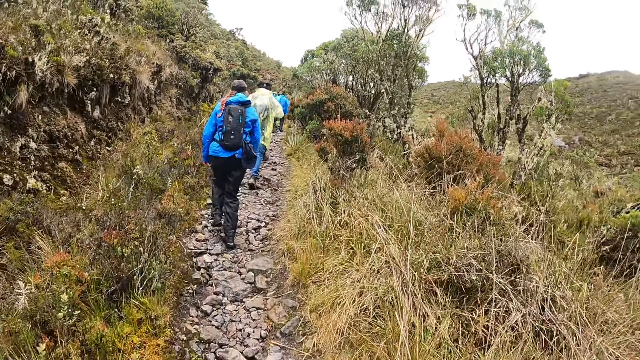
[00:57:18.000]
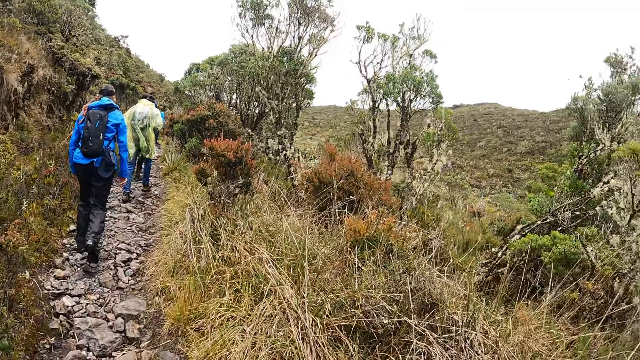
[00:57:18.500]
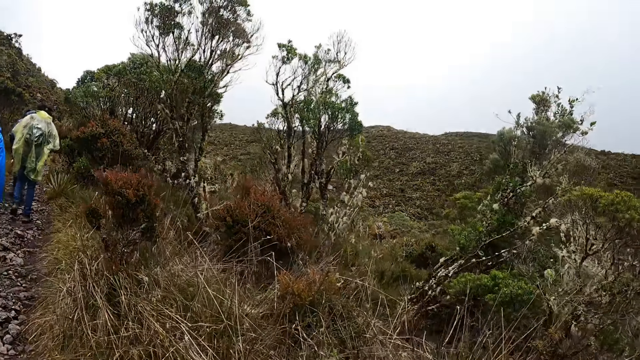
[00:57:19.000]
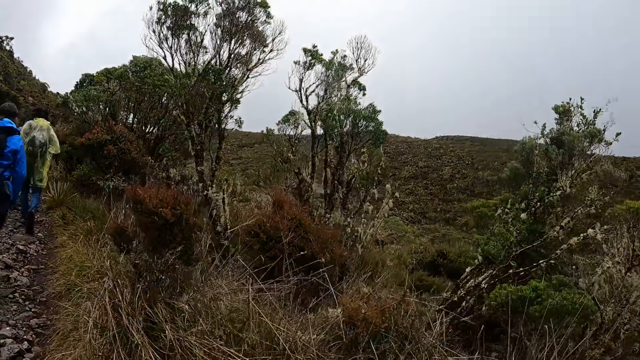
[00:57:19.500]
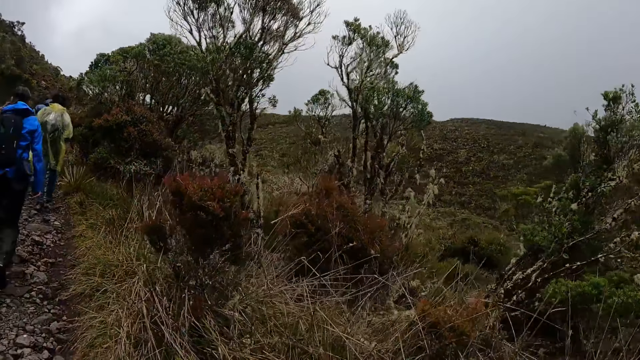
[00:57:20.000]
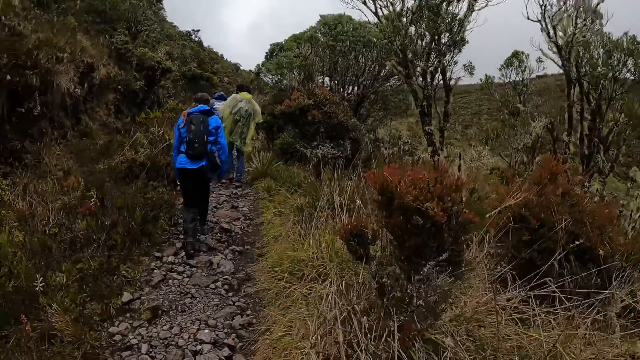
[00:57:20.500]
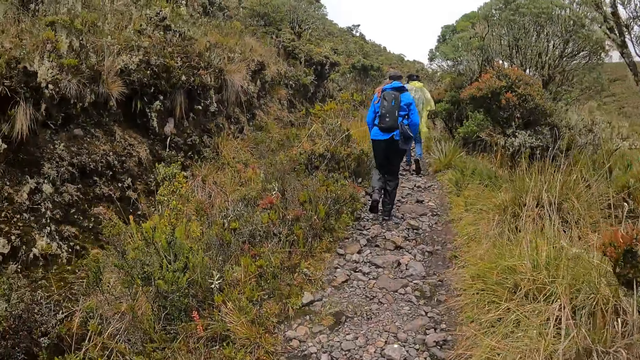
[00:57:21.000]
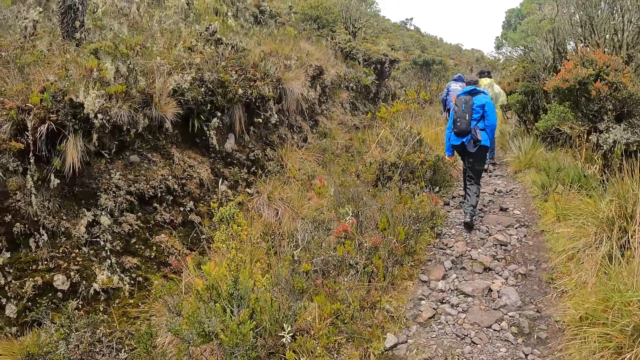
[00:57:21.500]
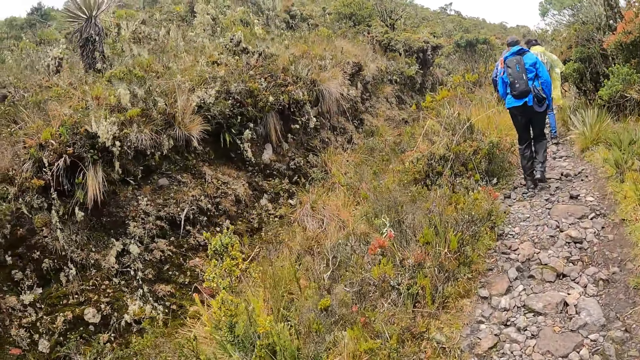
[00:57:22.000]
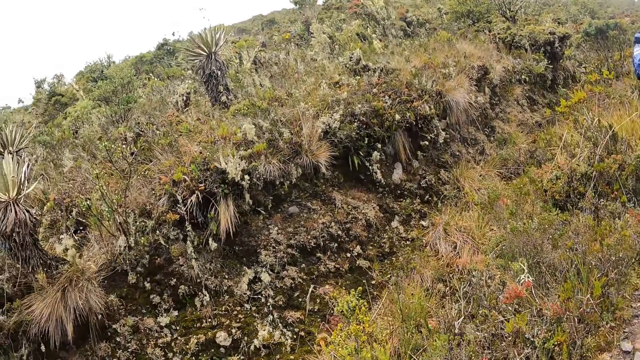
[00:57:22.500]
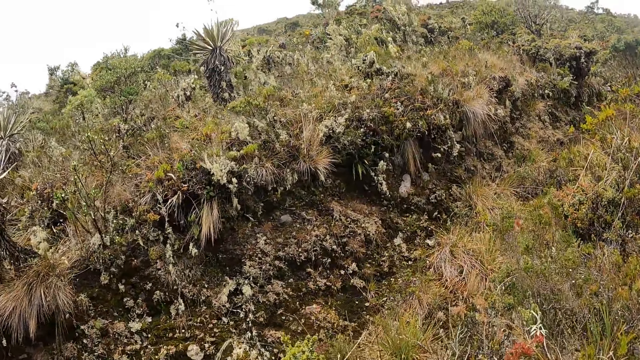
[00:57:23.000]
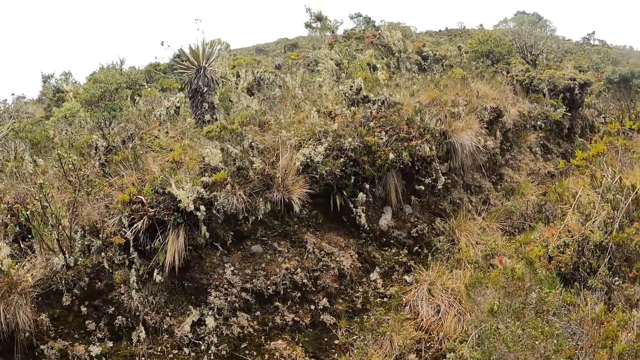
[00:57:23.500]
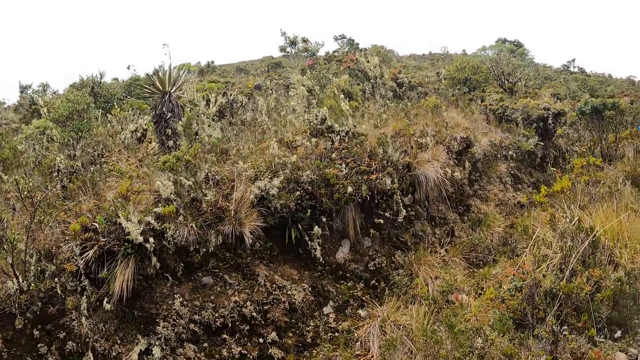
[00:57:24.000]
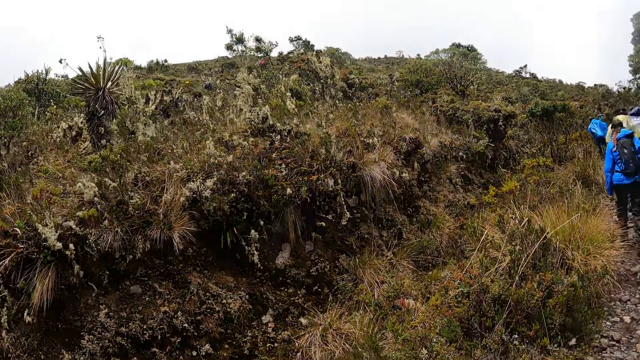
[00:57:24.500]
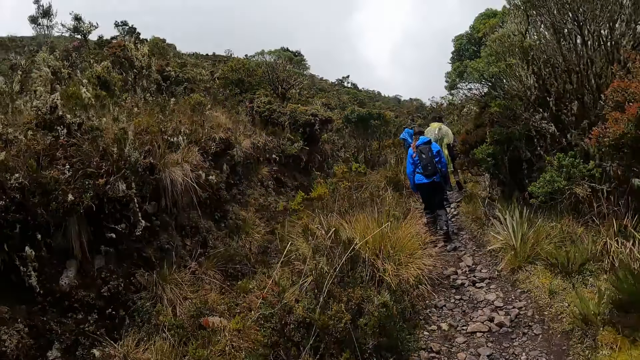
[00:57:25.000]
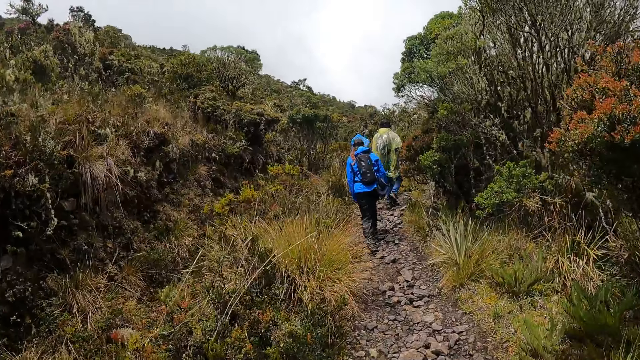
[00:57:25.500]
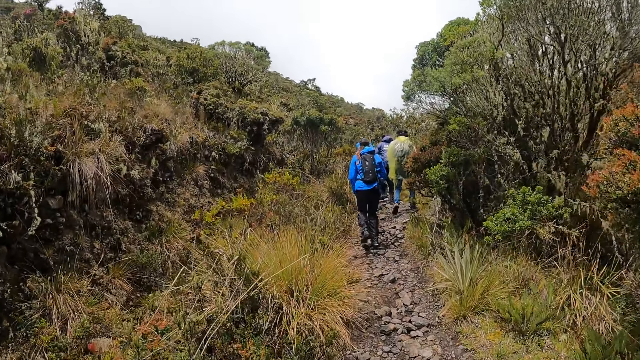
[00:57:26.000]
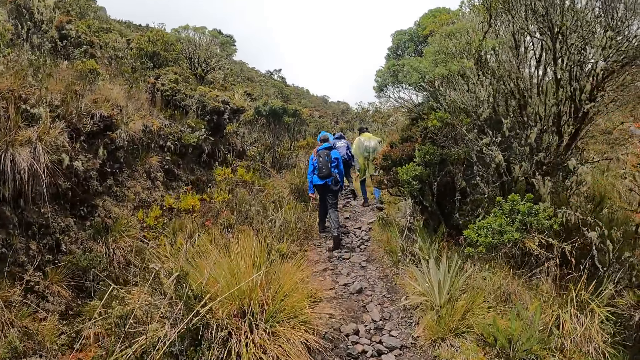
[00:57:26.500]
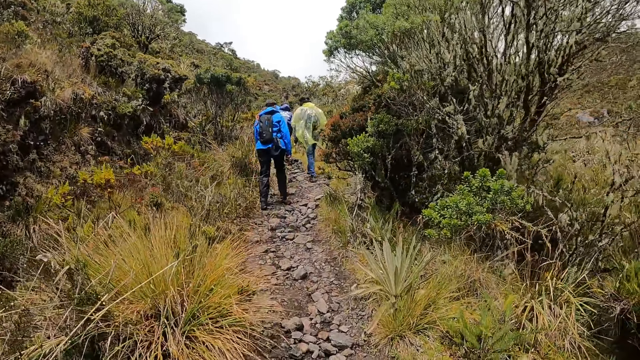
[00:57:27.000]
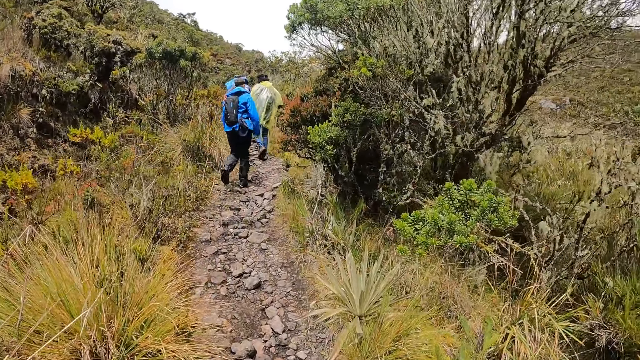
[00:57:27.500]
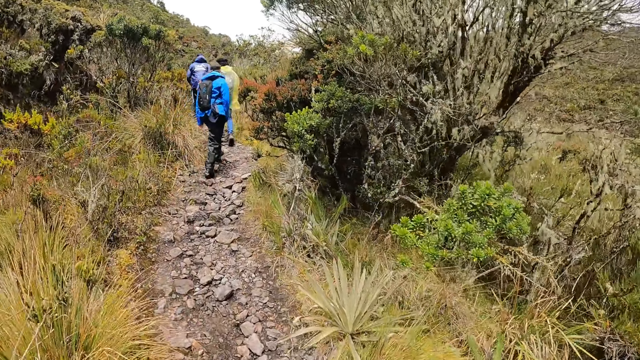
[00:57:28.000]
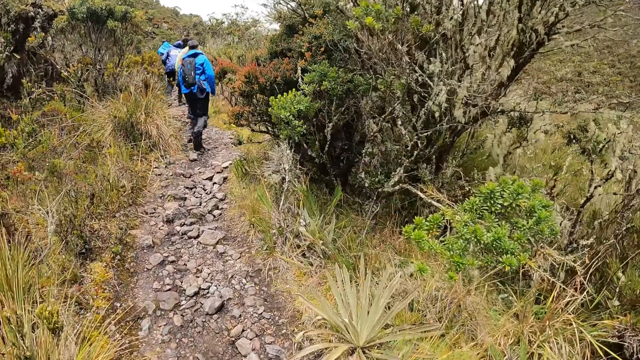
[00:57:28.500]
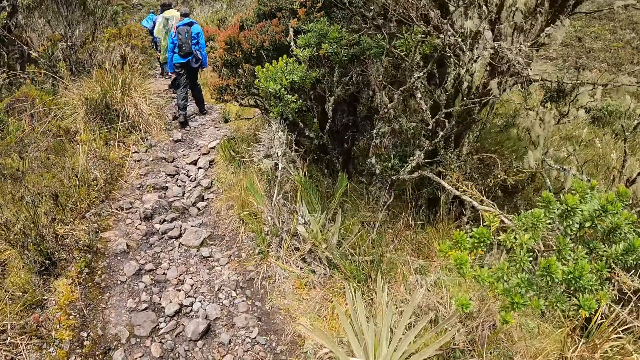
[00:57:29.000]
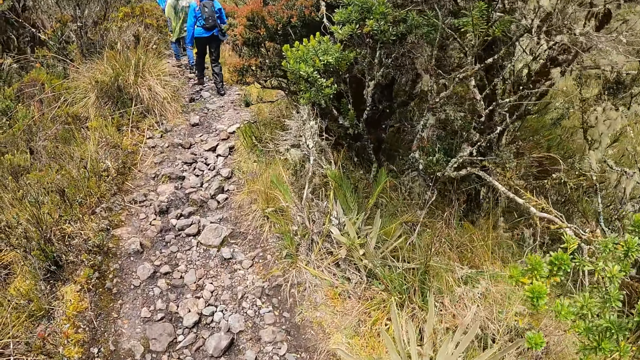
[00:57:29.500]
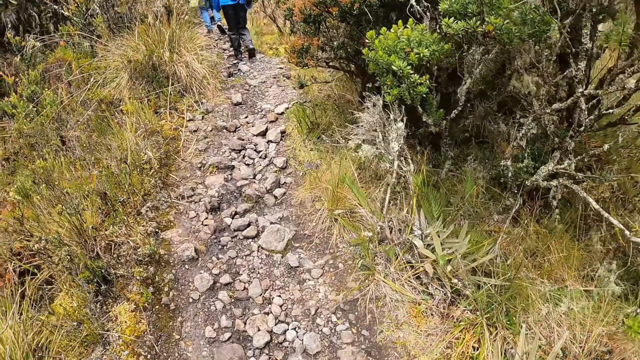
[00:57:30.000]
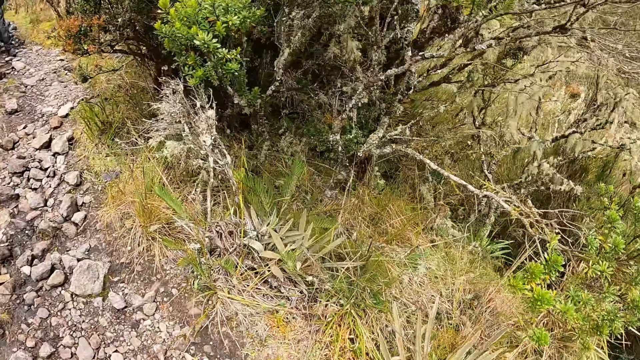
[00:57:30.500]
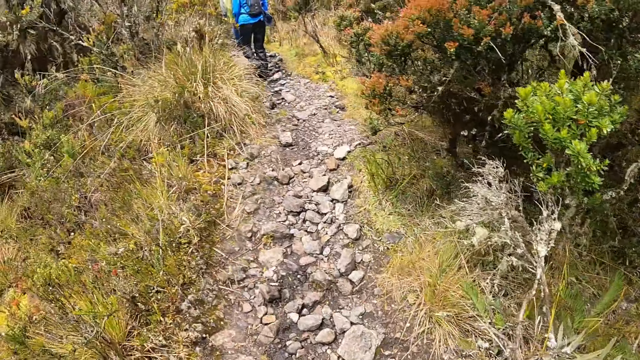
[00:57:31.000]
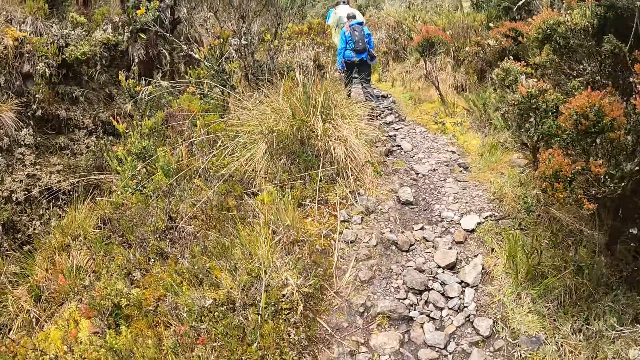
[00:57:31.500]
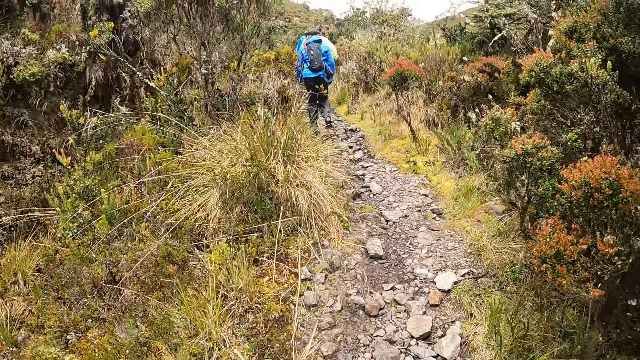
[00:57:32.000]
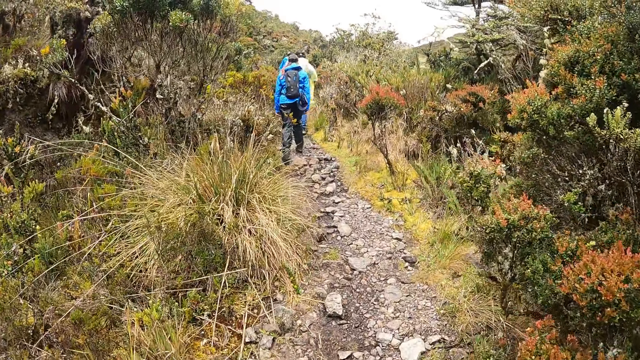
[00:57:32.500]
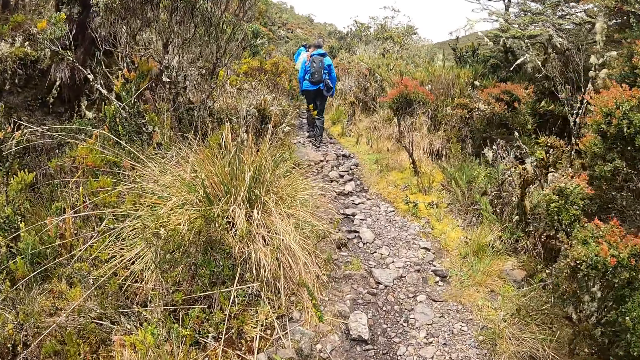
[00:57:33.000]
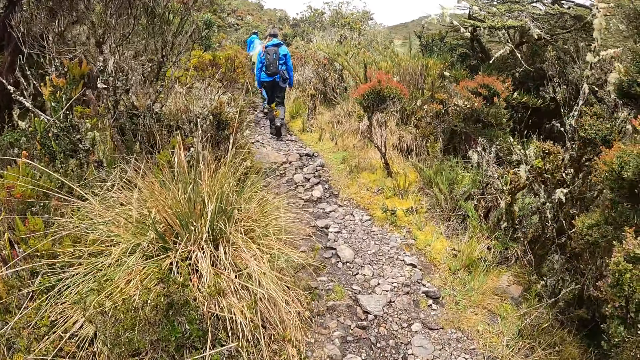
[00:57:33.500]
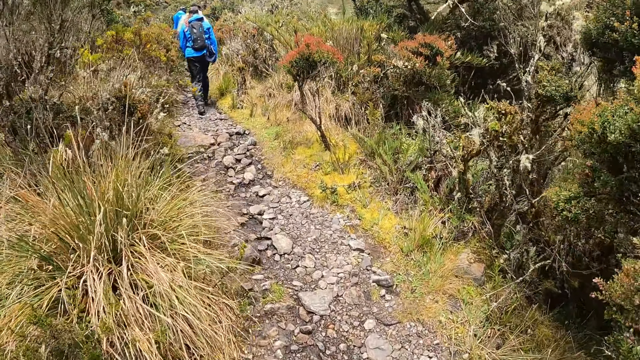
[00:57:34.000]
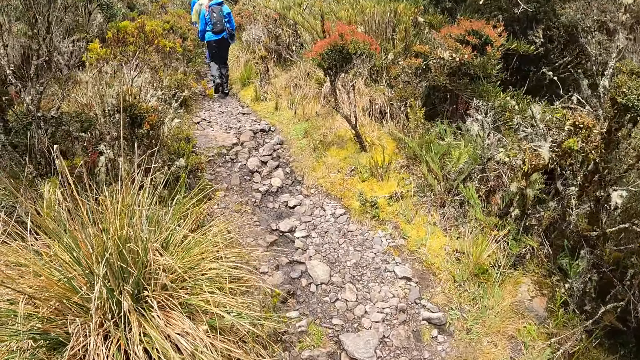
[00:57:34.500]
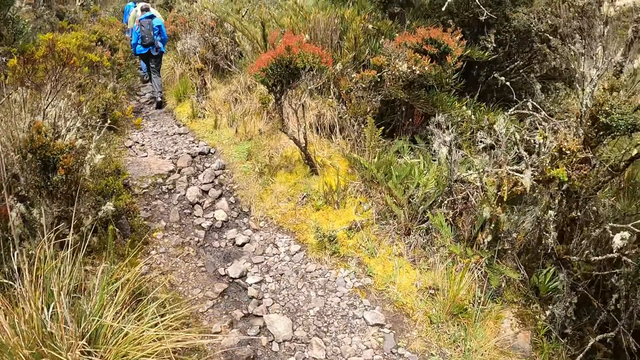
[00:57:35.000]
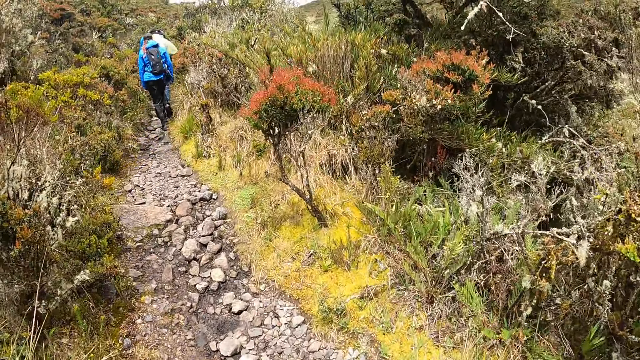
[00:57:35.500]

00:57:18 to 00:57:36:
The camera wearer looks around. They walk up the mountain.

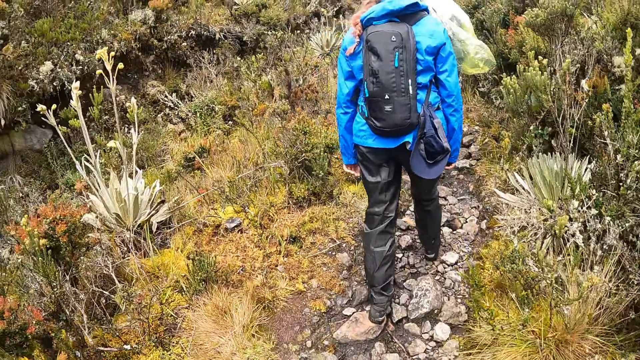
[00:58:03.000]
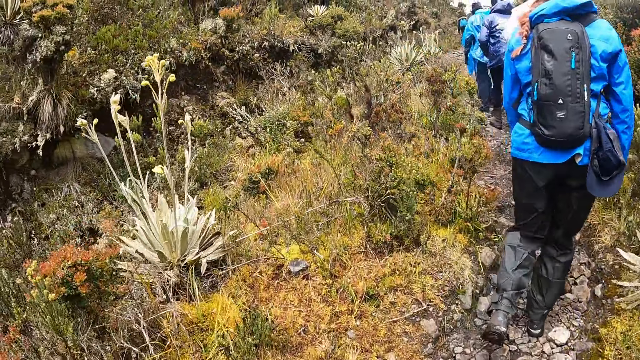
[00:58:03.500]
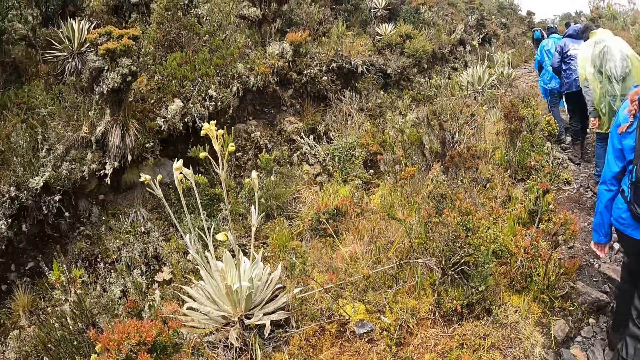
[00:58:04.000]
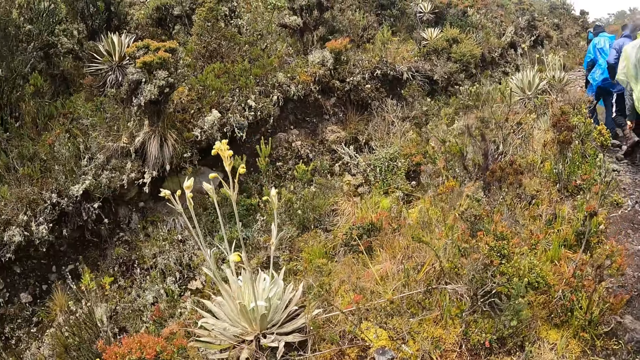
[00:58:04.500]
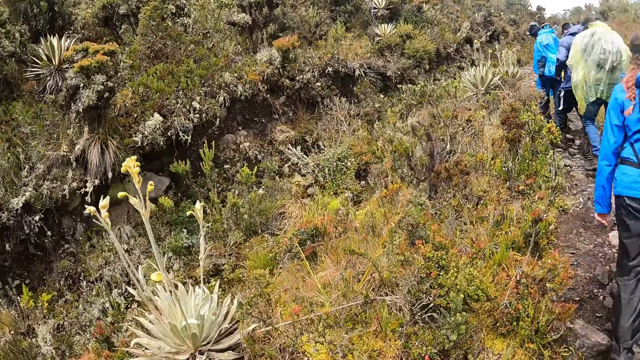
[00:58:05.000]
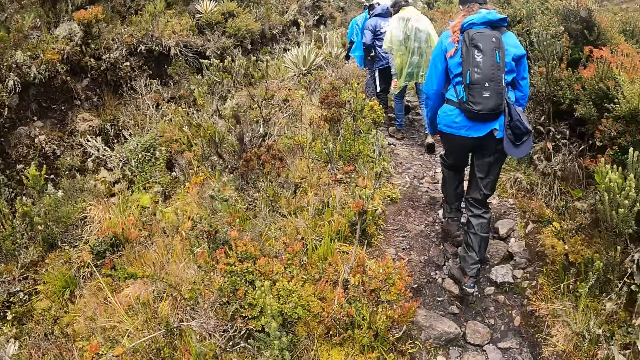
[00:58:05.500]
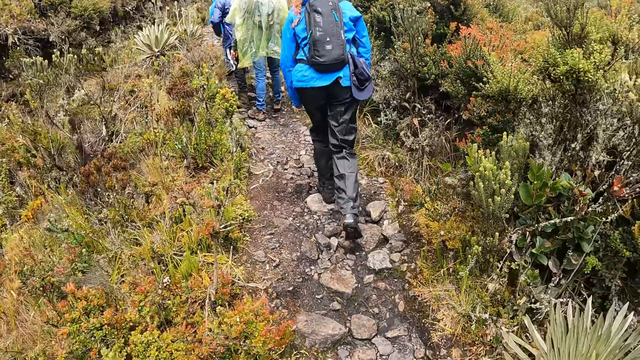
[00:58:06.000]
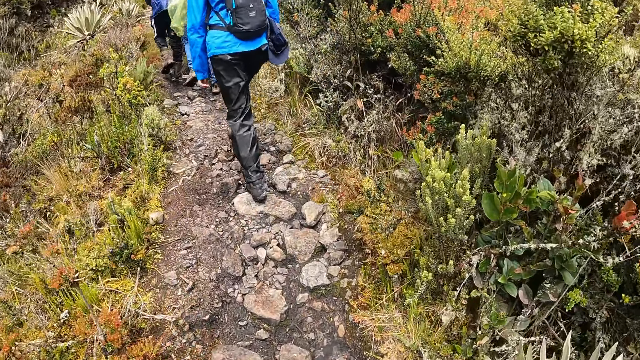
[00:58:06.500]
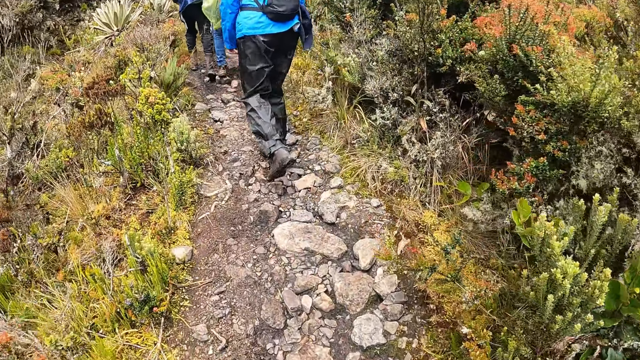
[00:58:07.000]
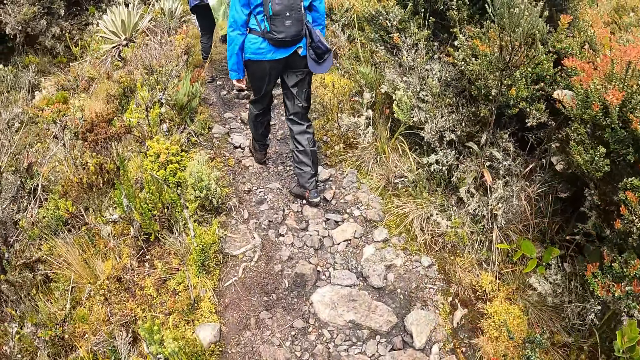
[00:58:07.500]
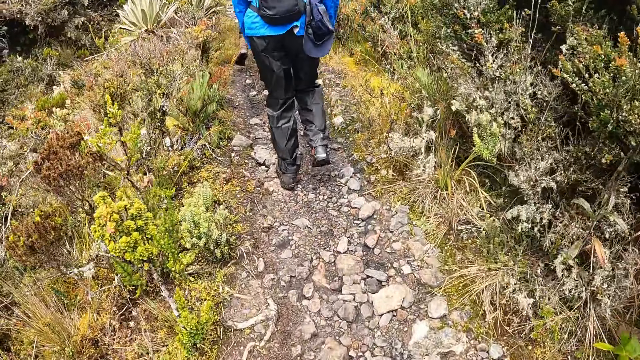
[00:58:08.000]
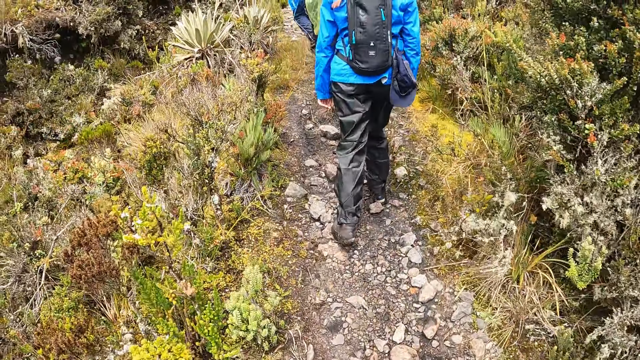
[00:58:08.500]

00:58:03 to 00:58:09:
The camera wearer looks around. They walk up the mountain.
